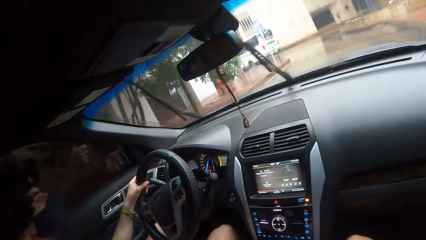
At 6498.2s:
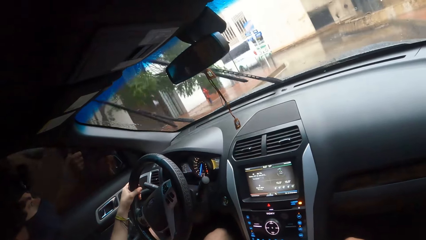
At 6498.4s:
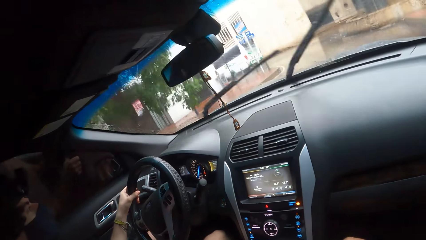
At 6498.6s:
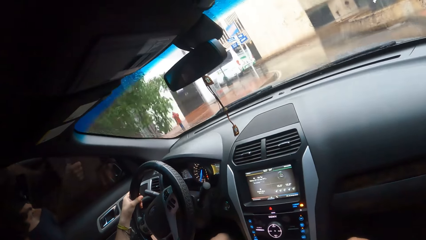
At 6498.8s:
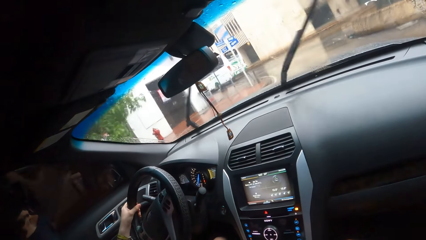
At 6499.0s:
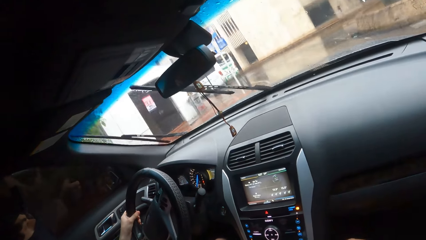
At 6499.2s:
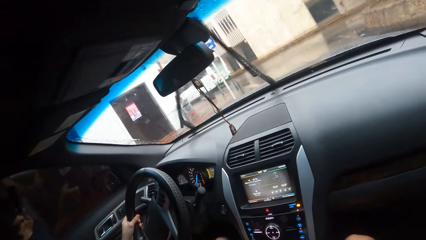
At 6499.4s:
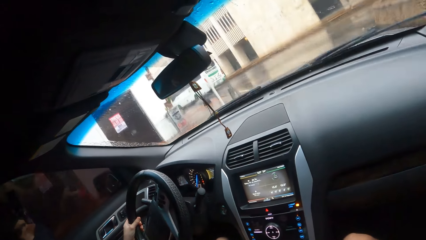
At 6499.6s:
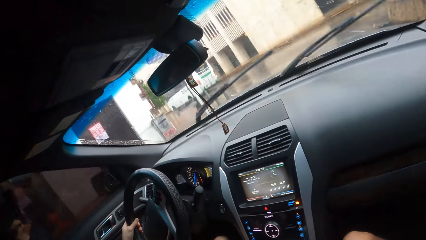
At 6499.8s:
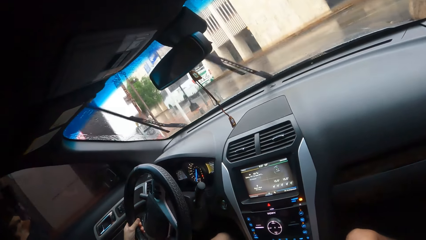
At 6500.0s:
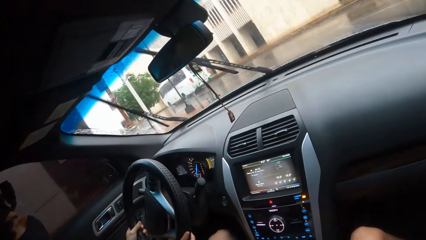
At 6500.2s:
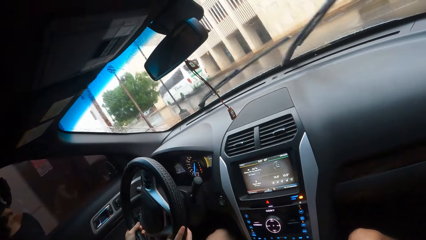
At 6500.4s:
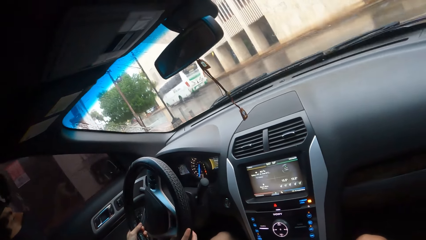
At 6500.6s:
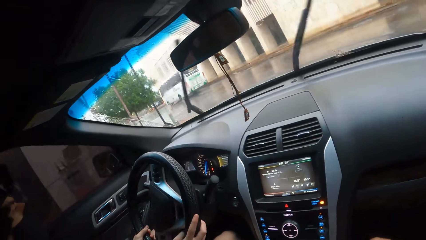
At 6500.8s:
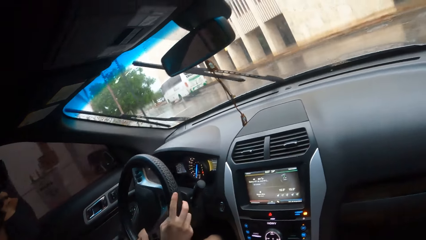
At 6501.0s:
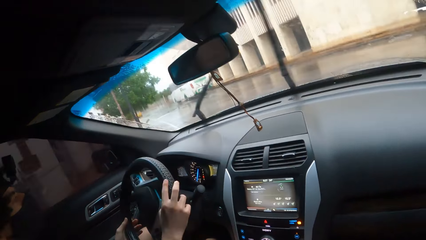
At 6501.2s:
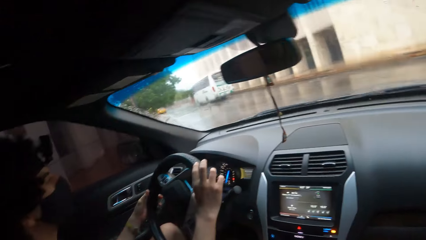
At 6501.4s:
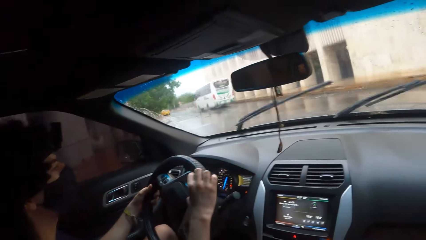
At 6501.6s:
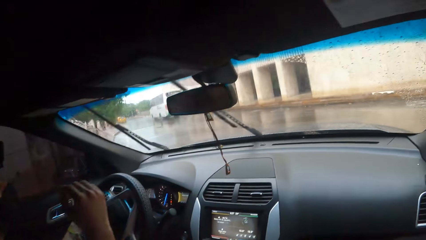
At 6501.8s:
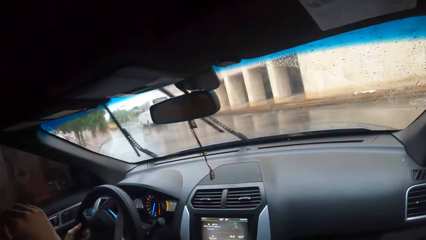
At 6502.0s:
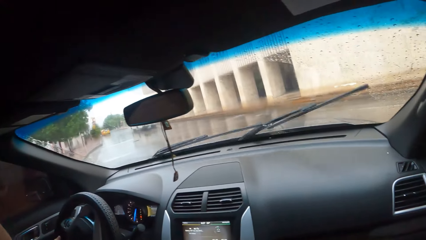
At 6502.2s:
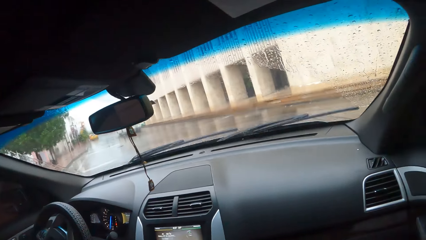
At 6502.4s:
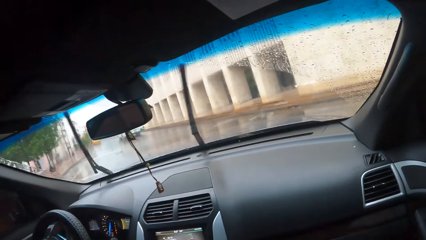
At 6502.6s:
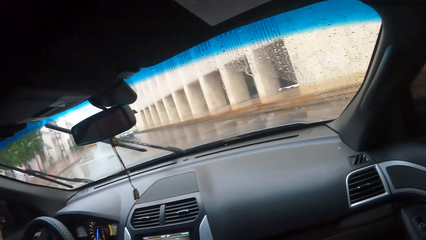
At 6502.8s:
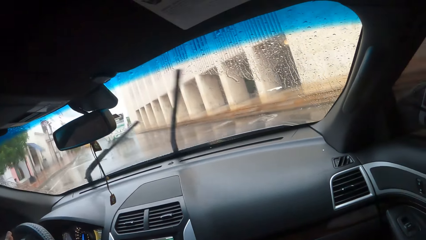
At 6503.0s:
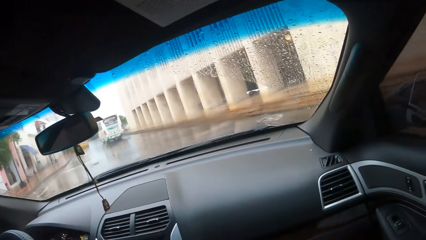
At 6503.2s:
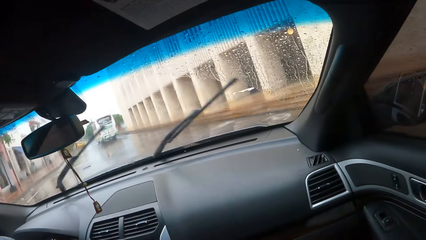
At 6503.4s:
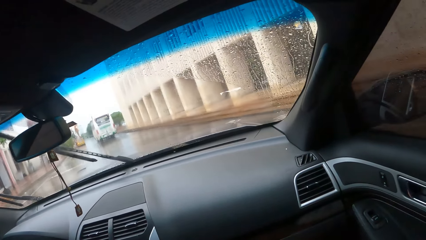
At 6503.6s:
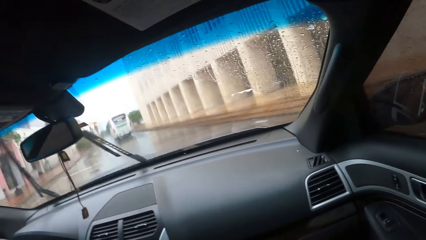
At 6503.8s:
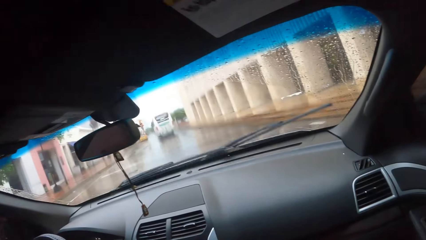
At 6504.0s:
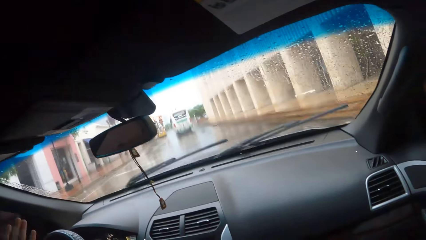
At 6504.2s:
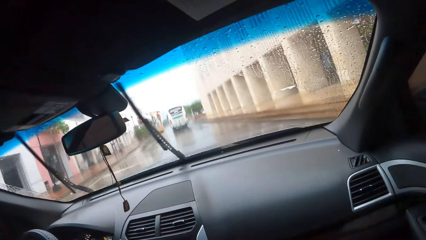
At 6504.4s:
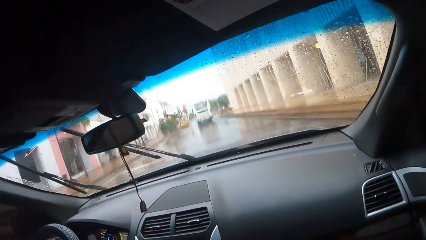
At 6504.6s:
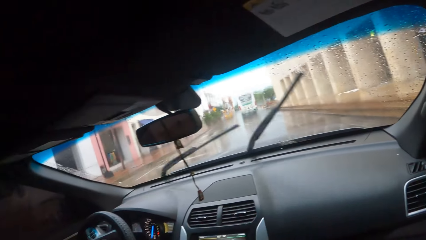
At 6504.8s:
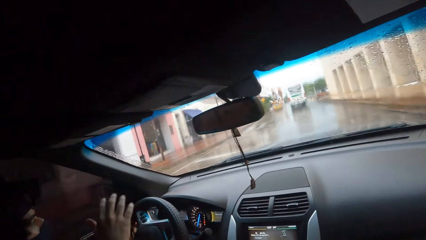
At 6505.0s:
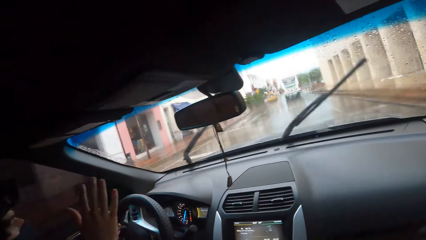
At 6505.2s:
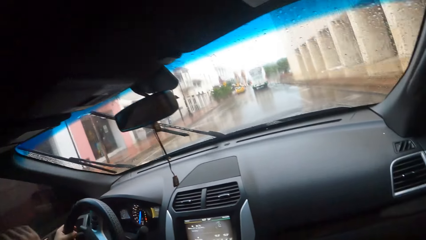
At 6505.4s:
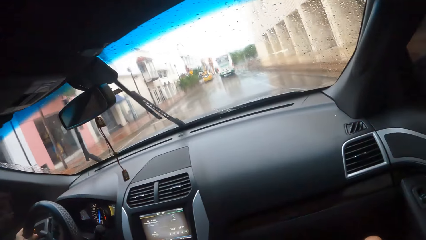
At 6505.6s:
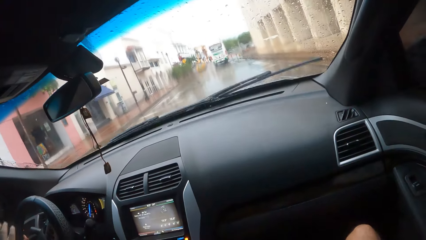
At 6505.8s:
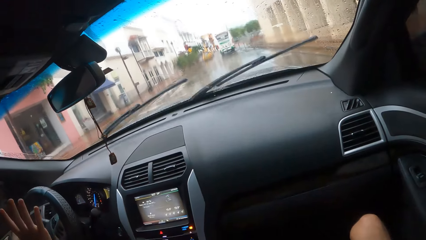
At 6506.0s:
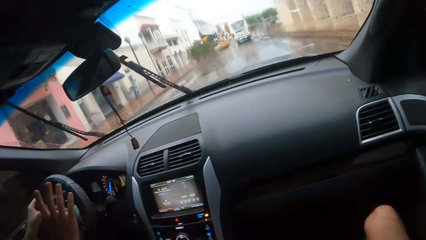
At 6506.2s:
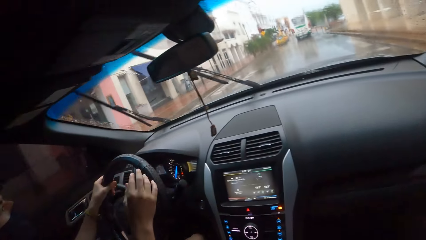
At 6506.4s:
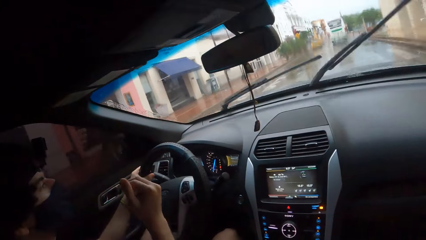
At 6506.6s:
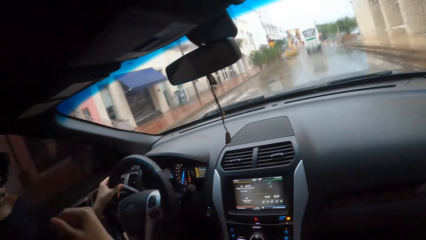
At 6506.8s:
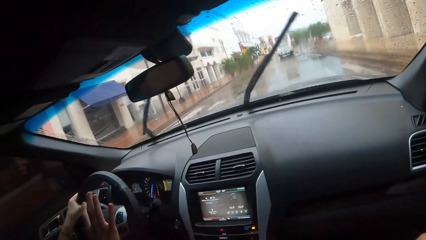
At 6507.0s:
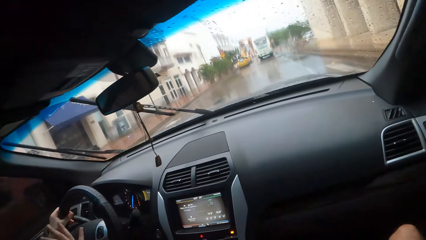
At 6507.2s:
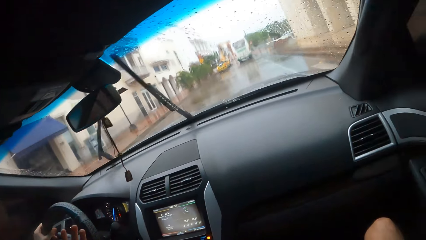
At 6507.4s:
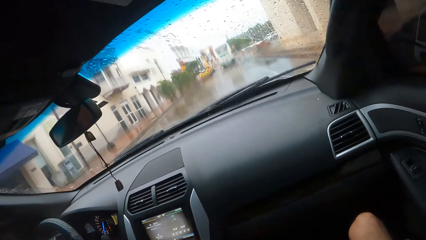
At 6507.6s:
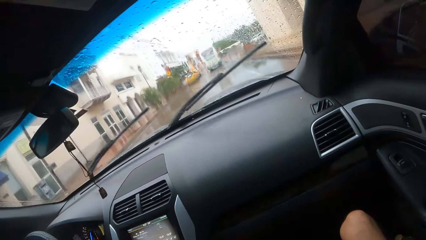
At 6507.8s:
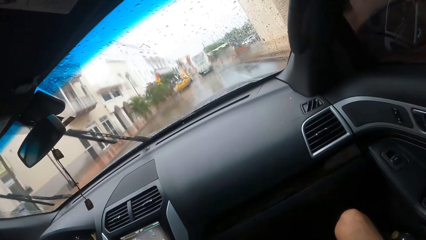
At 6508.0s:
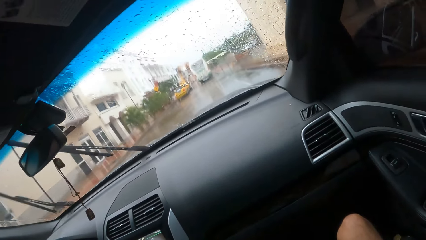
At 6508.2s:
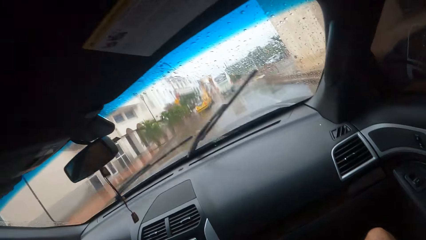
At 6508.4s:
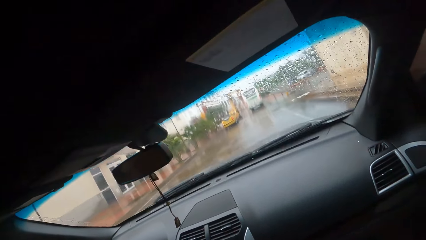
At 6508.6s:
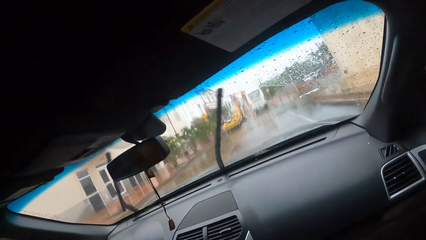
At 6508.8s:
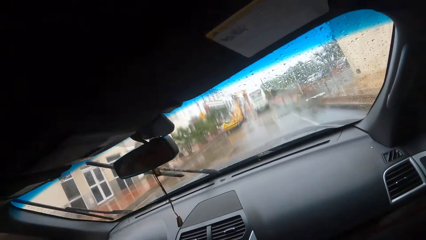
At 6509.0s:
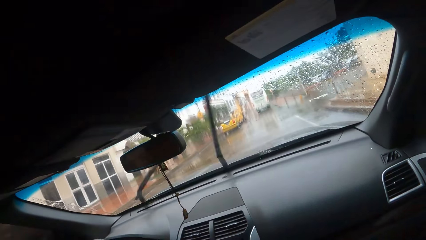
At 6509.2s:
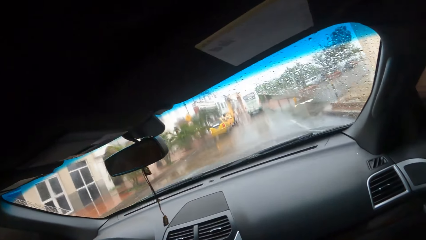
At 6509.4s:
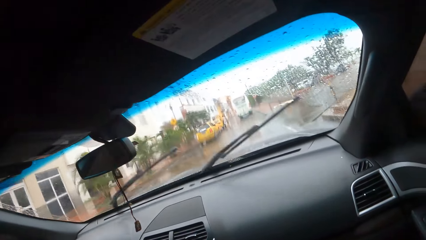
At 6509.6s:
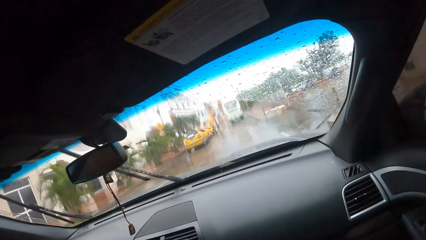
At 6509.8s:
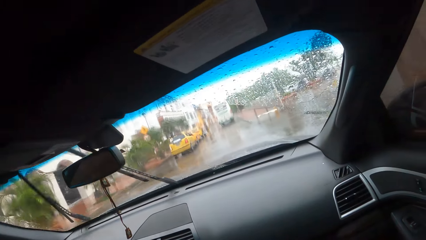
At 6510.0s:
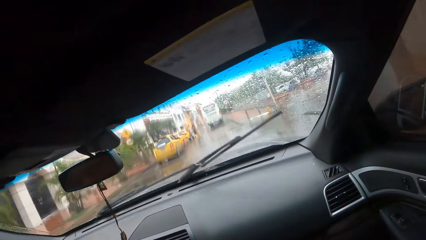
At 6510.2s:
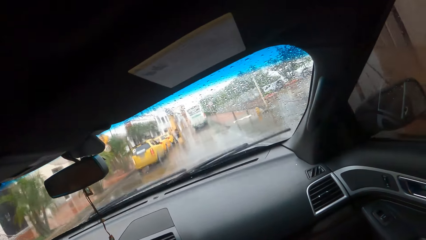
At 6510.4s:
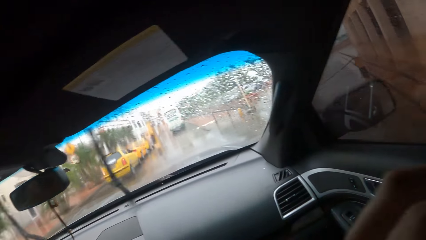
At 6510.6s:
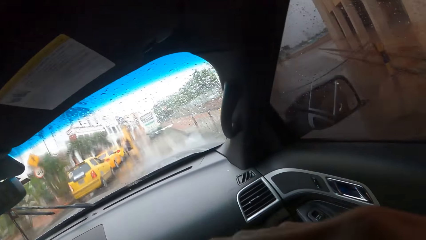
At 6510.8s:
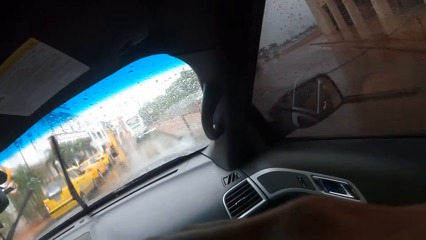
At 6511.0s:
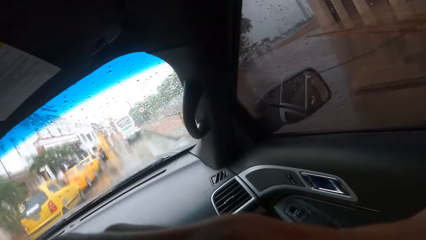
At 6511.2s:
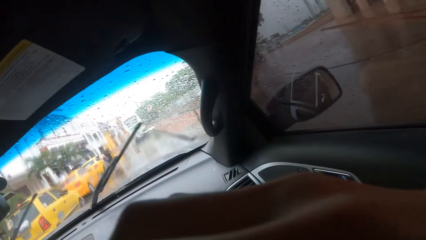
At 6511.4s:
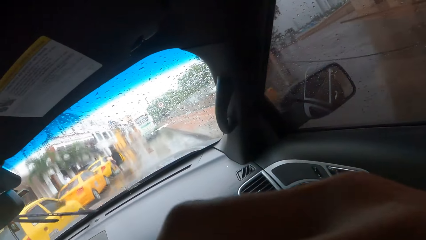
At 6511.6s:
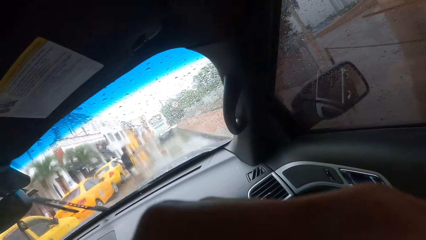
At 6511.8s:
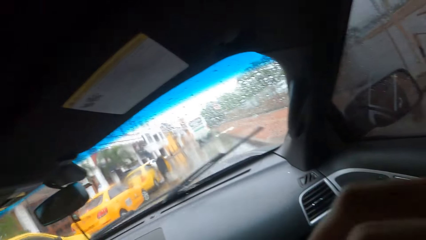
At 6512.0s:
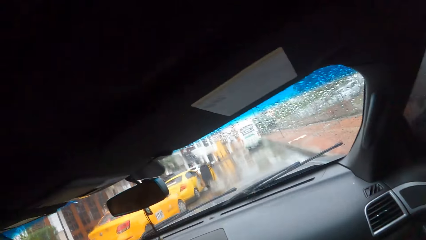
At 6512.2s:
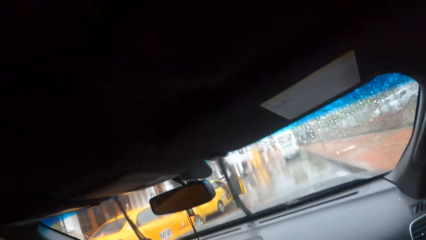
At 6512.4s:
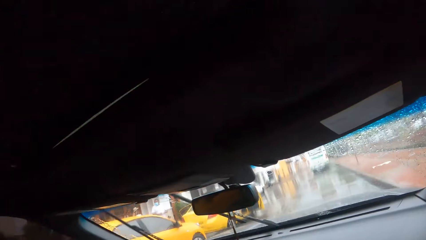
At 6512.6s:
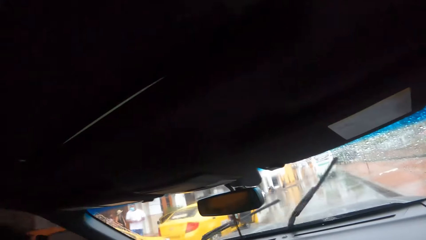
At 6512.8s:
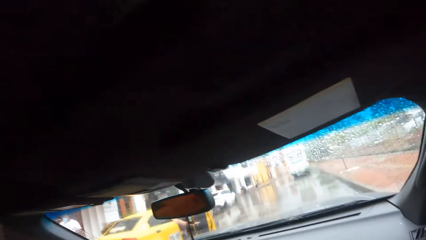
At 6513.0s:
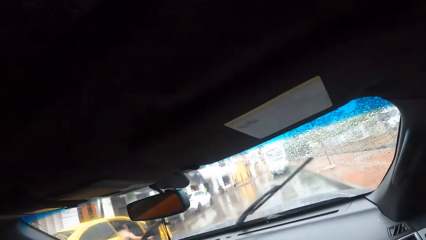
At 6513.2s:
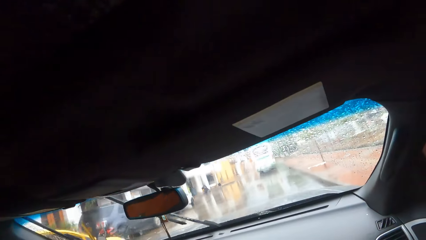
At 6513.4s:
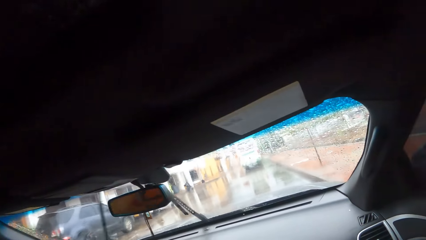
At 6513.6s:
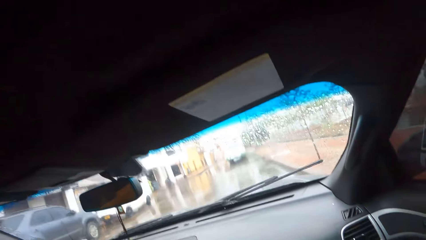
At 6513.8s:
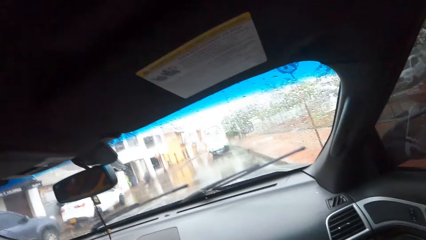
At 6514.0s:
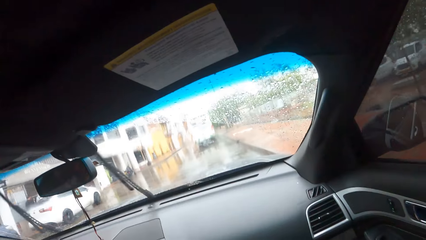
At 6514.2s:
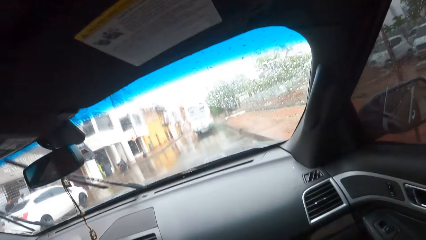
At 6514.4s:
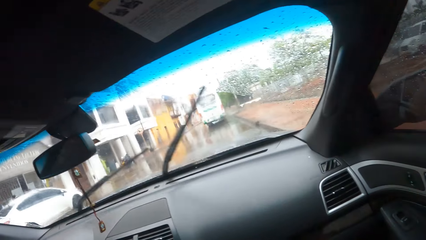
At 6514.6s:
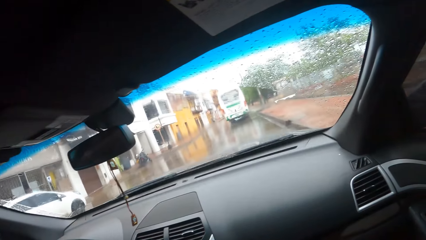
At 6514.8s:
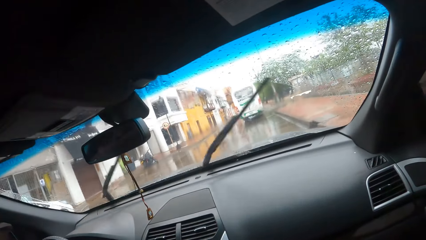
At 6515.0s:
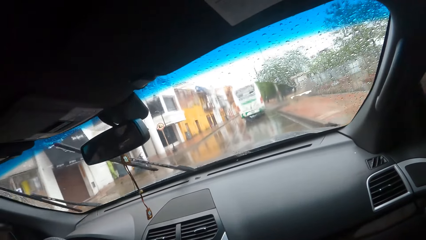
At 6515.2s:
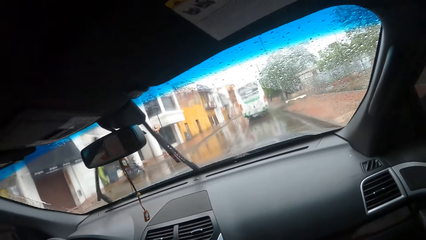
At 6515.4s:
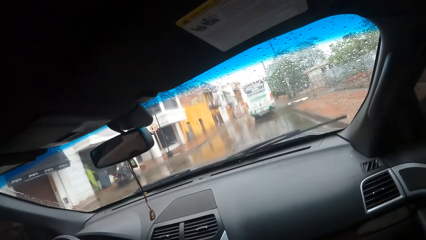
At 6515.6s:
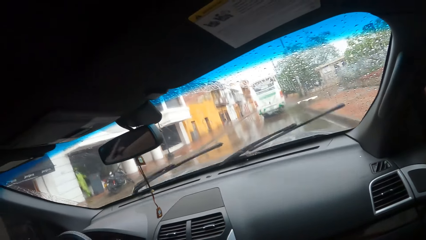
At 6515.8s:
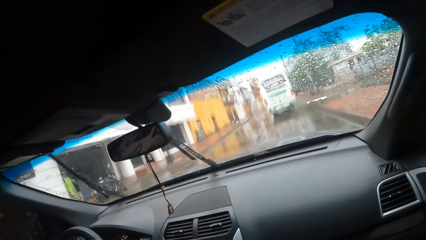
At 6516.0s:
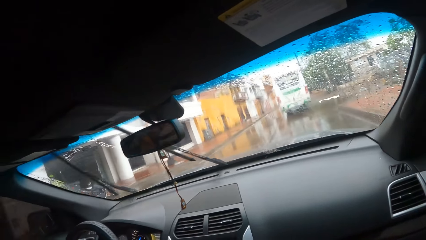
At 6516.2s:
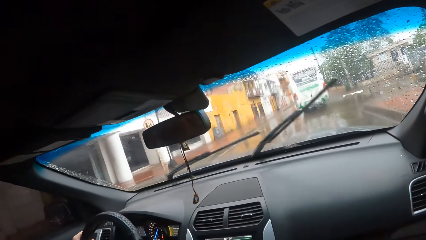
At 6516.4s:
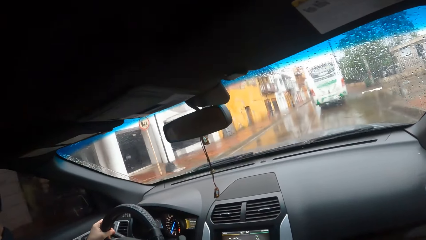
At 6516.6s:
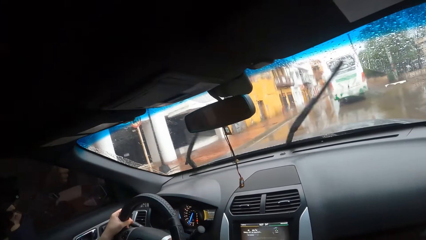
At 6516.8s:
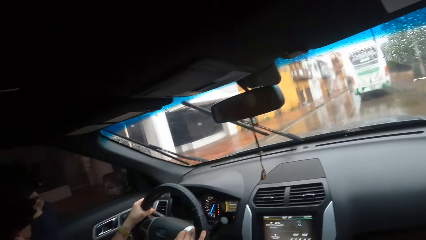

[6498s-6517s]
The camera wearer looks around. A man talks to the camera wearer and moves a hand. The camera wearer looks around. They move a hand. They look around.
